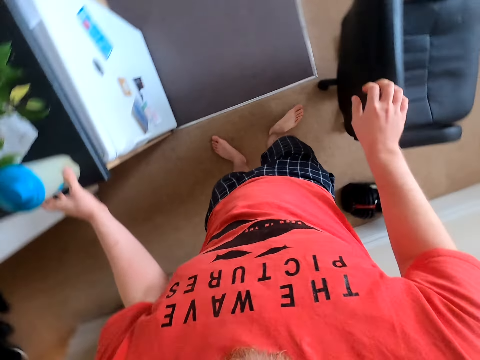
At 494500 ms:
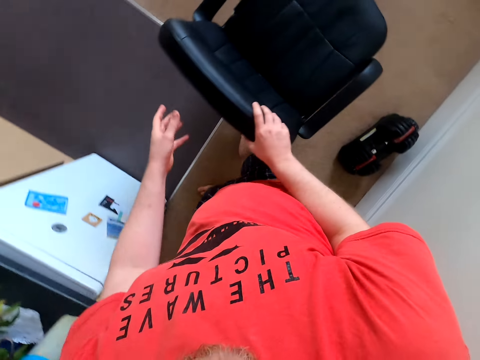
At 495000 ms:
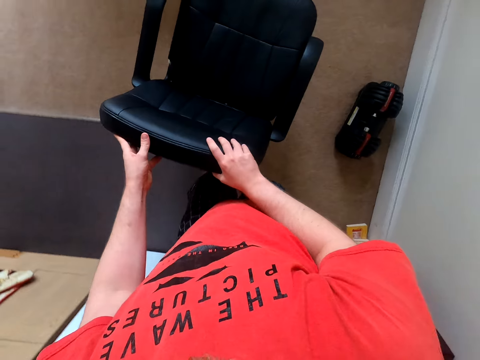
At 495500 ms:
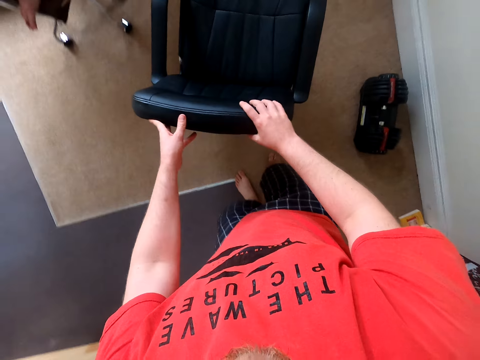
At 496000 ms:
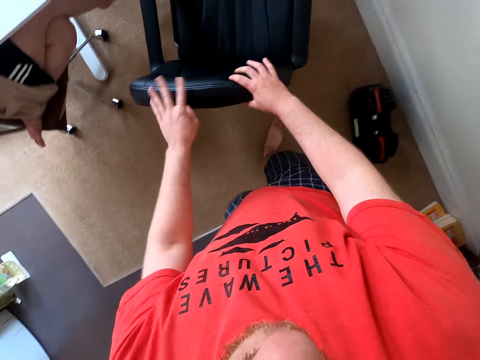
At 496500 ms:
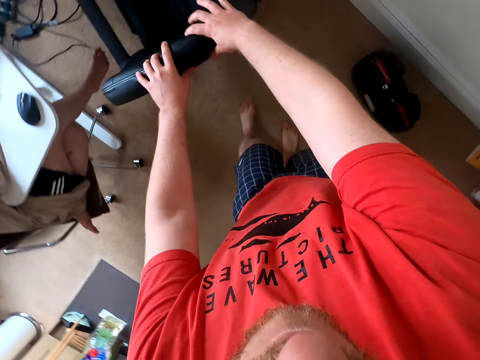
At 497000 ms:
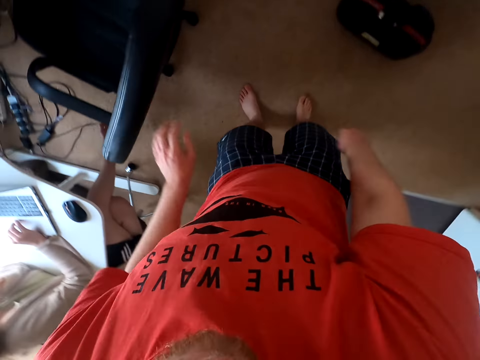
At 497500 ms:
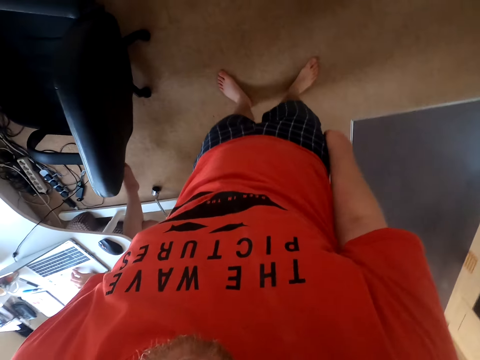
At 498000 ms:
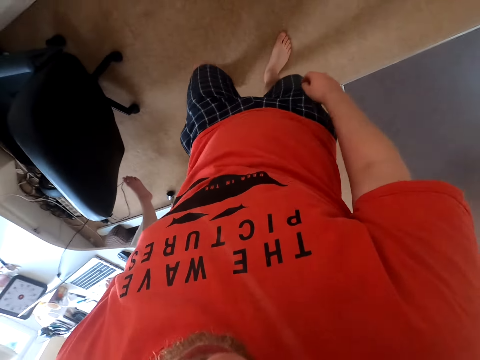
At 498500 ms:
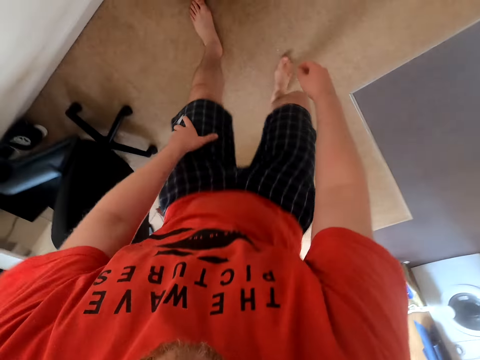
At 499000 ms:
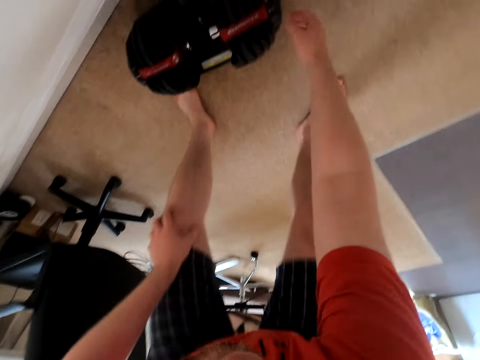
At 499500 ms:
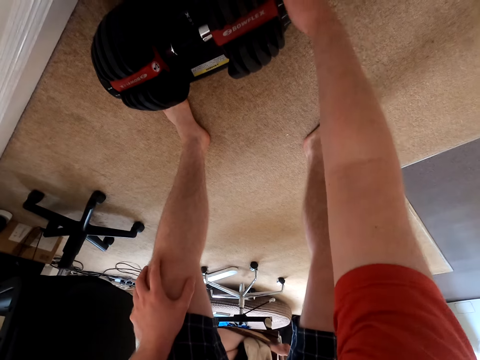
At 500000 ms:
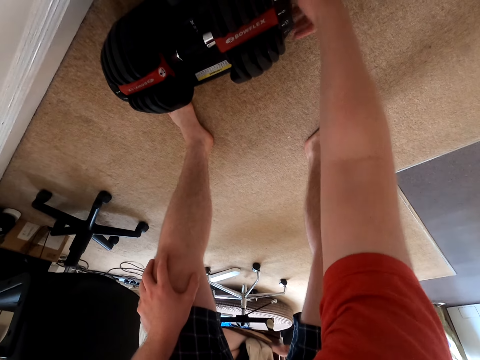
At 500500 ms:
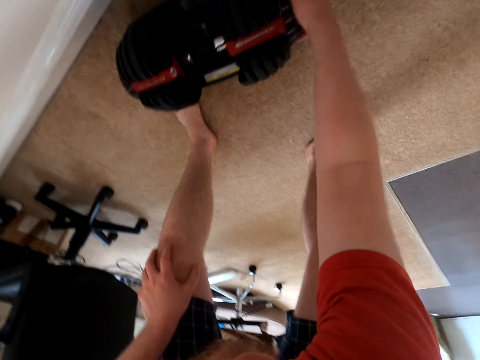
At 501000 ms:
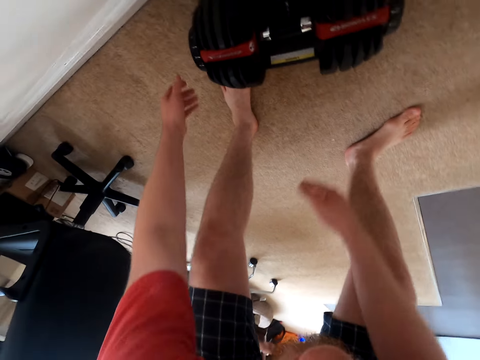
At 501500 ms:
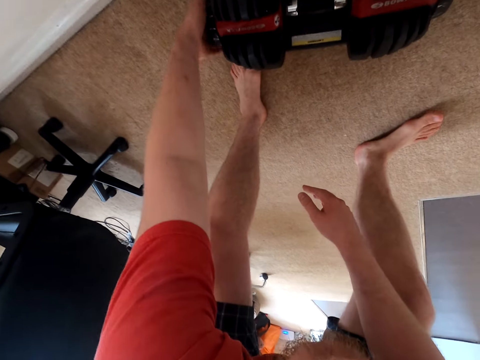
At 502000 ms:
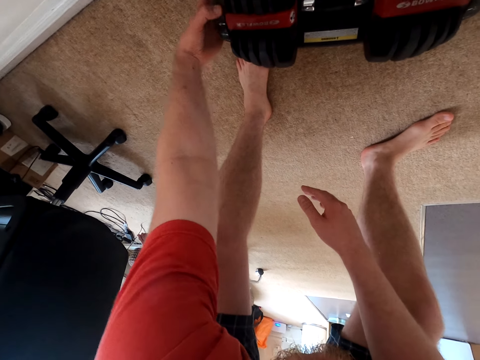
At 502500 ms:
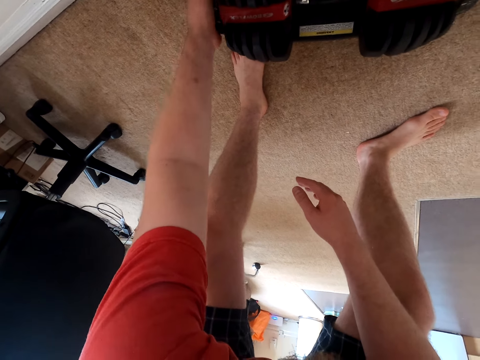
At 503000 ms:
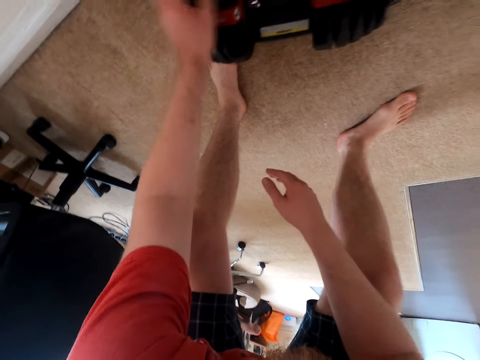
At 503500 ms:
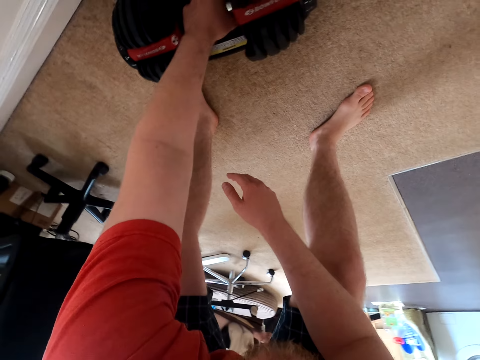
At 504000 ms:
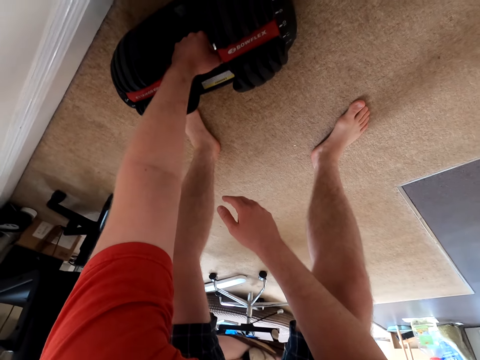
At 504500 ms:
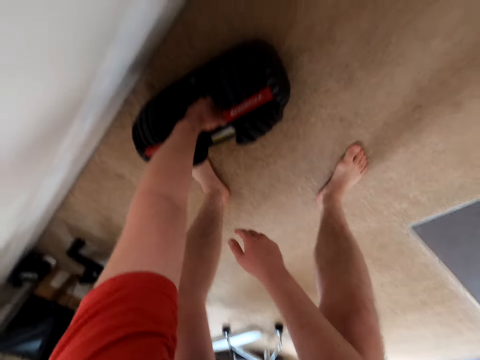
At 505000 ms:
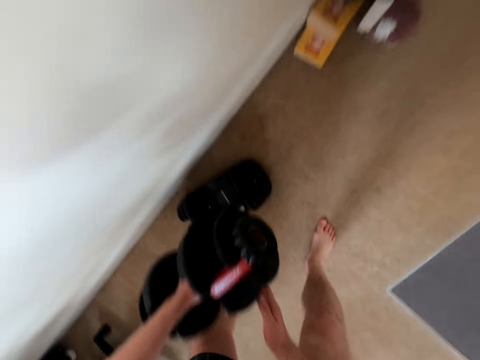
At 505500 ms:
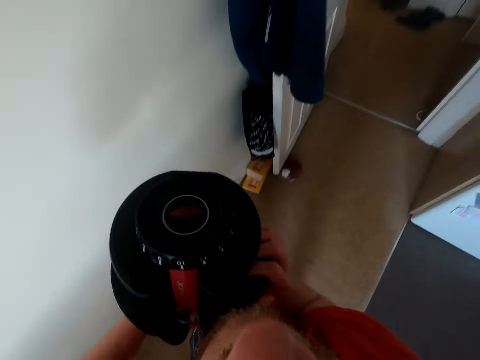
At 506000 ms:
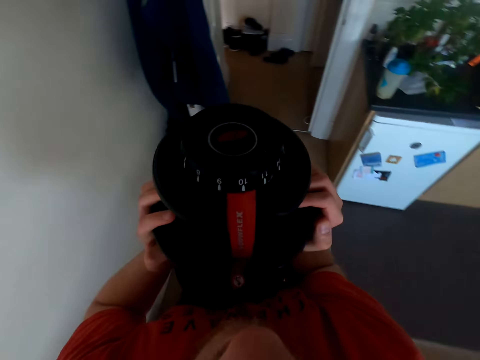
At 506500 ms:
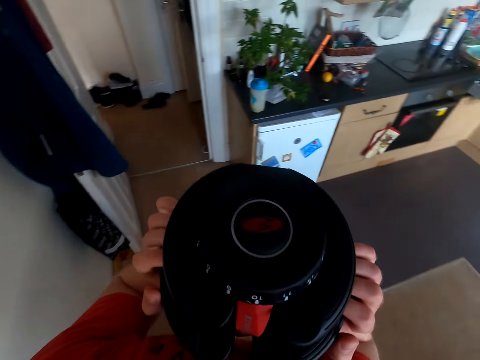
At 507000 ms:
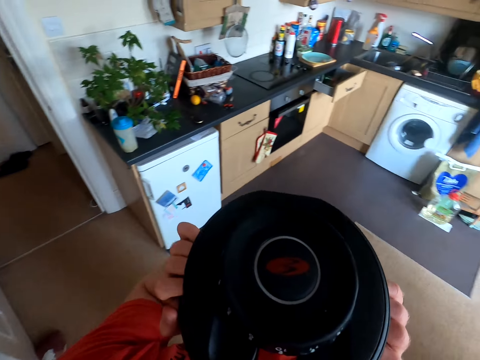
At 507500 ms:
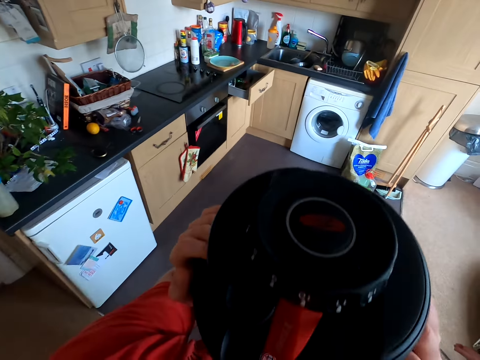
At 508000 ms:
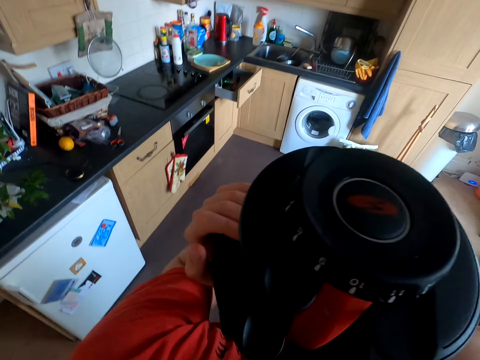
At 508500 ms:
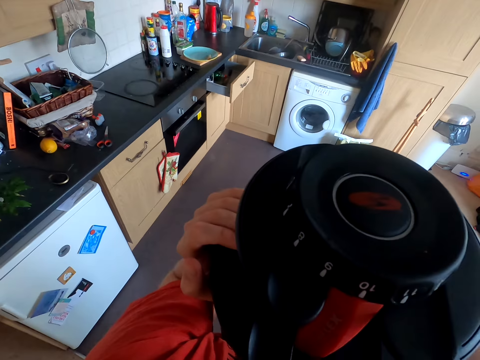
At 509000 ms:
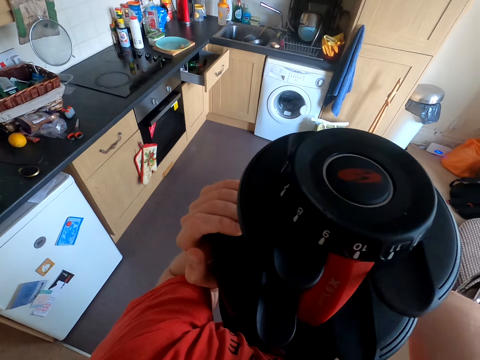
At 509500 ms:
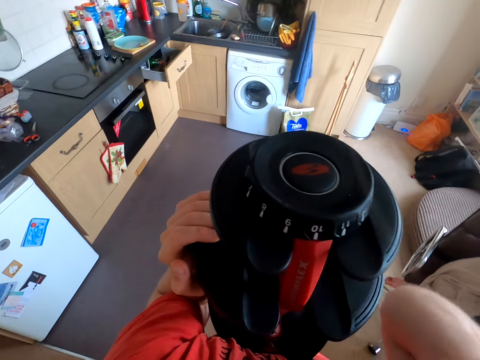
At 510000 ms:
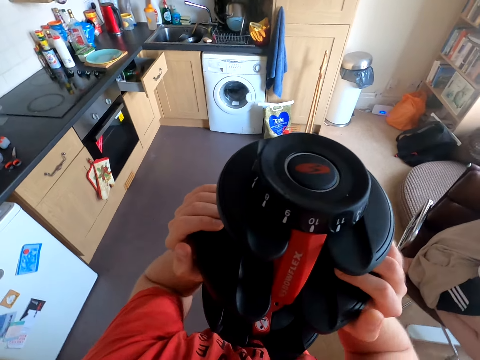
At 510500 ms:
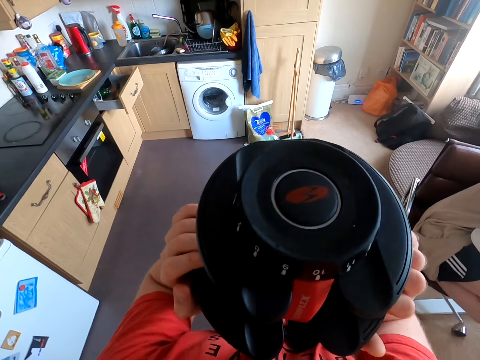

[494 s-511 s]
The camera wearer puts the water cup on the counter. They push the chair. They turn around. They fasten the dumbbell. They fasten the dumbbell again. They lift the dumbbell weight. They move.

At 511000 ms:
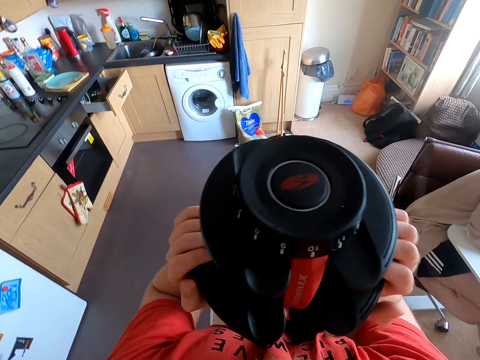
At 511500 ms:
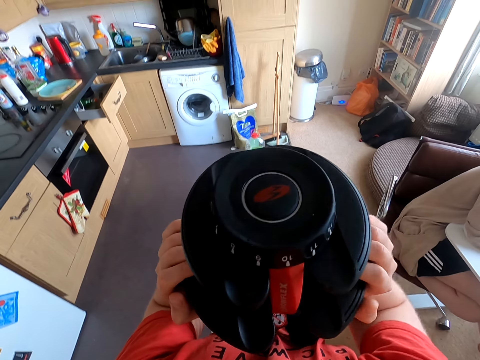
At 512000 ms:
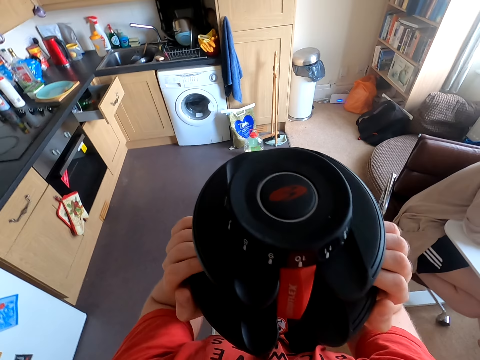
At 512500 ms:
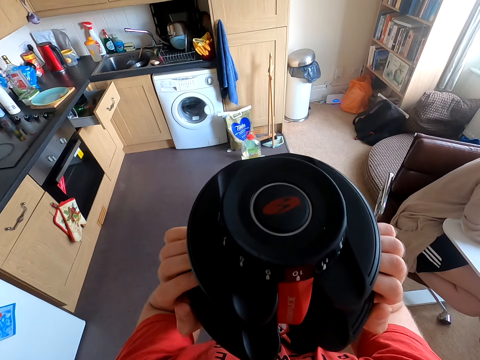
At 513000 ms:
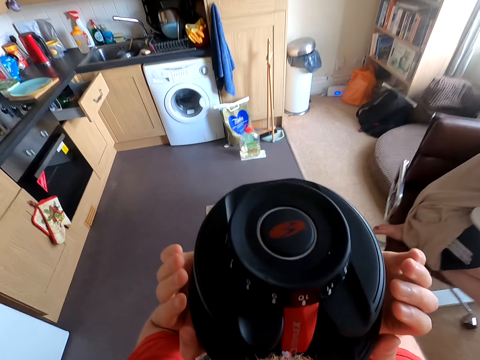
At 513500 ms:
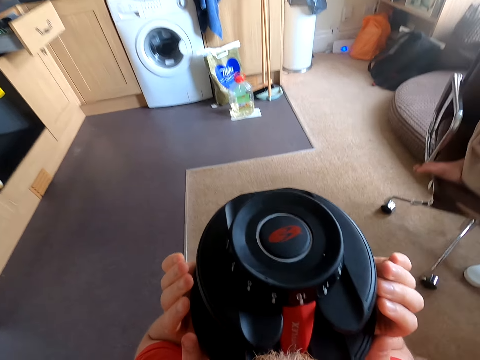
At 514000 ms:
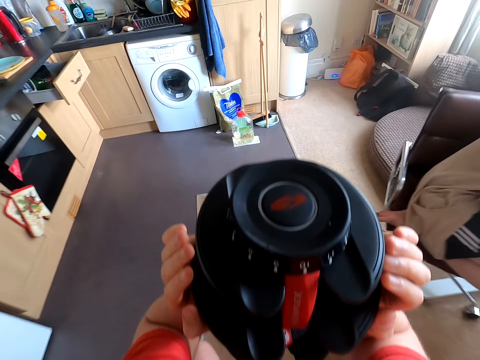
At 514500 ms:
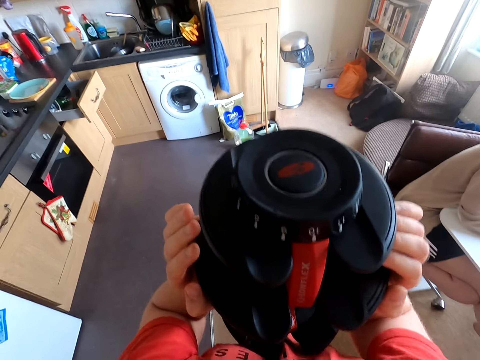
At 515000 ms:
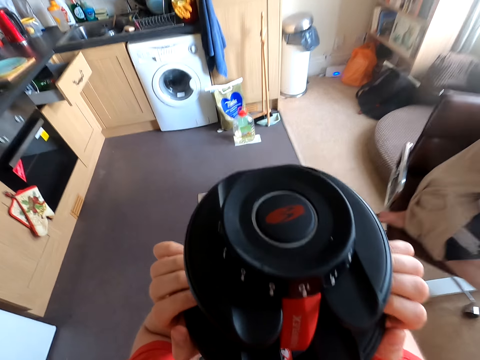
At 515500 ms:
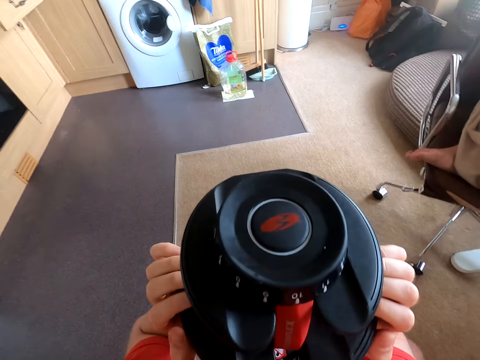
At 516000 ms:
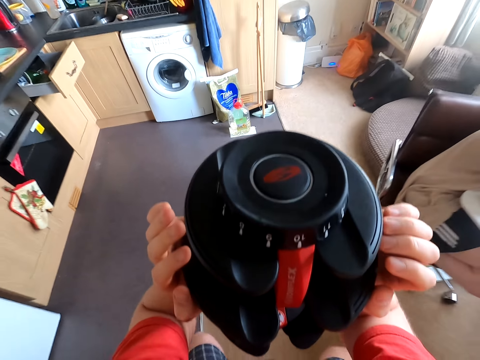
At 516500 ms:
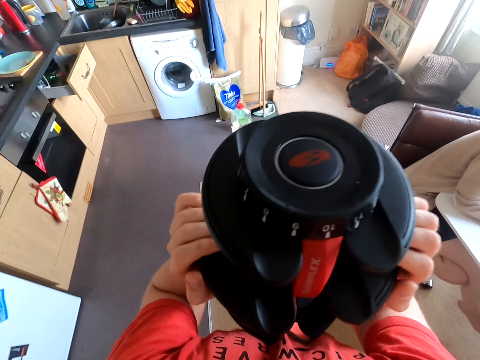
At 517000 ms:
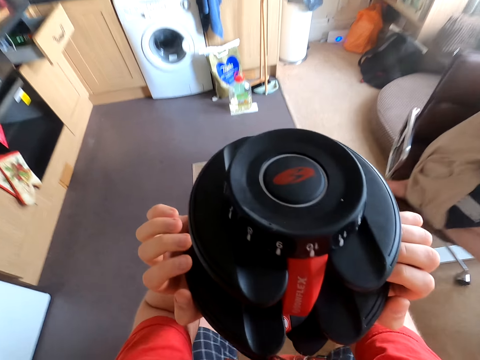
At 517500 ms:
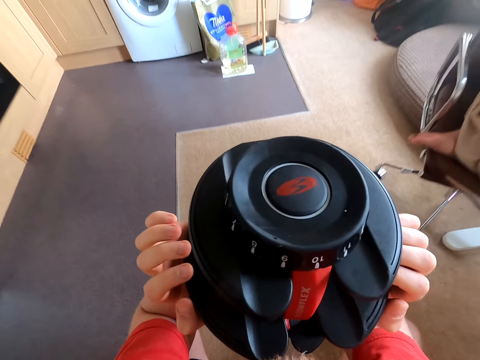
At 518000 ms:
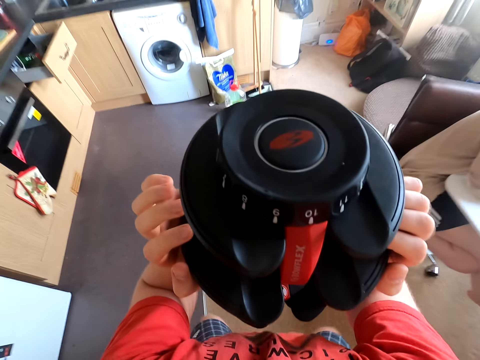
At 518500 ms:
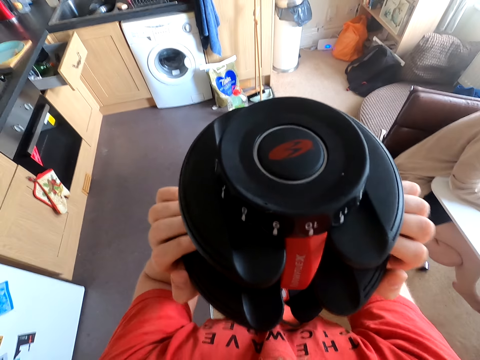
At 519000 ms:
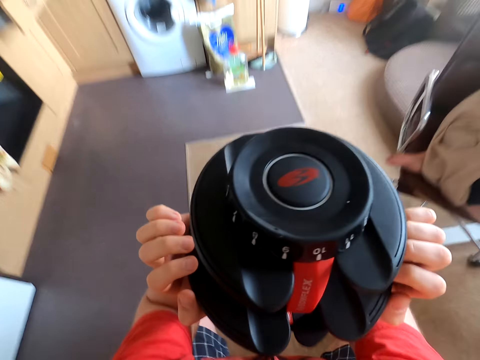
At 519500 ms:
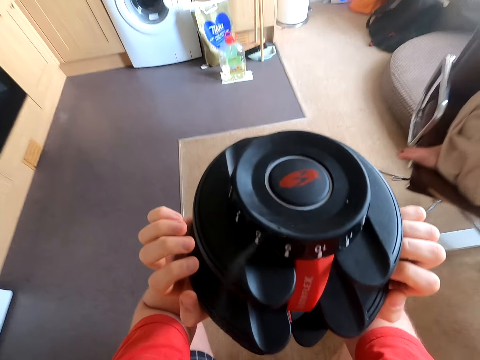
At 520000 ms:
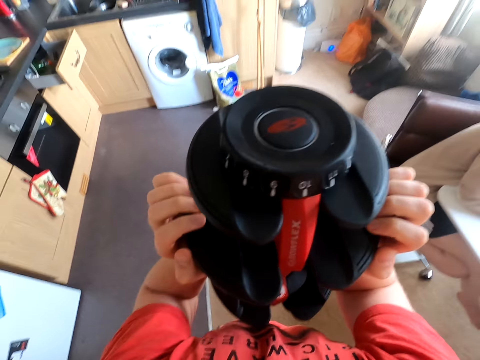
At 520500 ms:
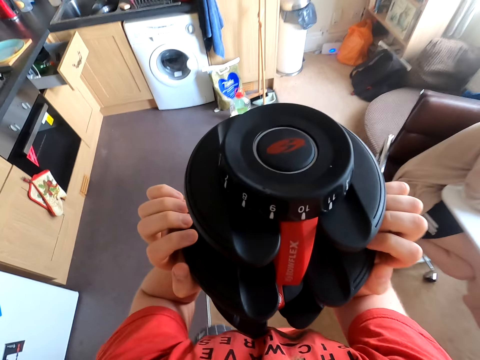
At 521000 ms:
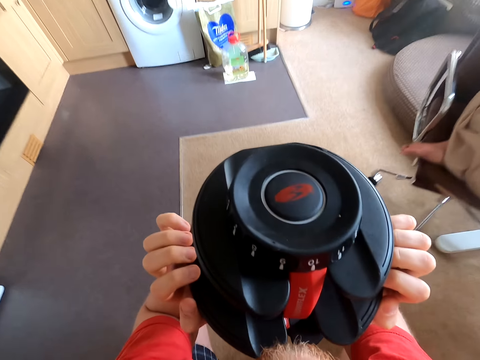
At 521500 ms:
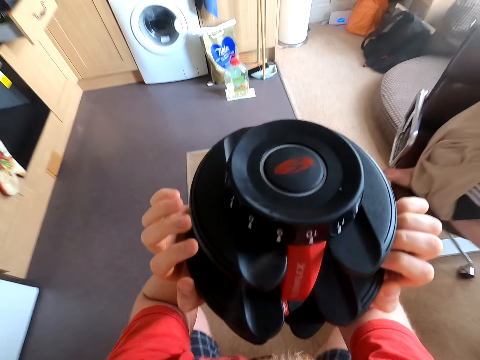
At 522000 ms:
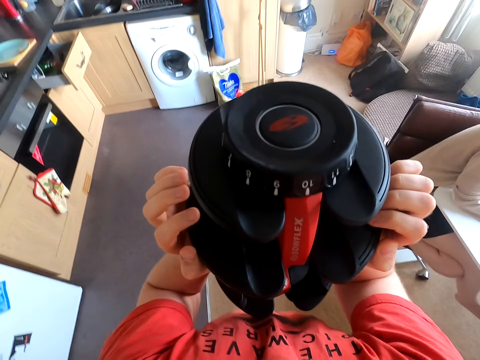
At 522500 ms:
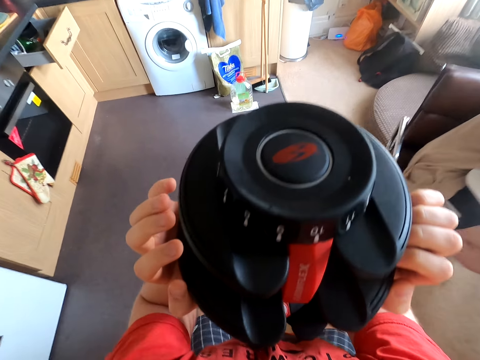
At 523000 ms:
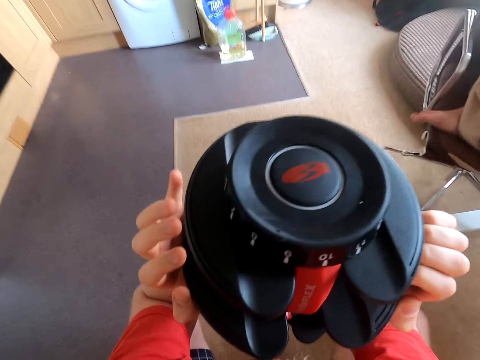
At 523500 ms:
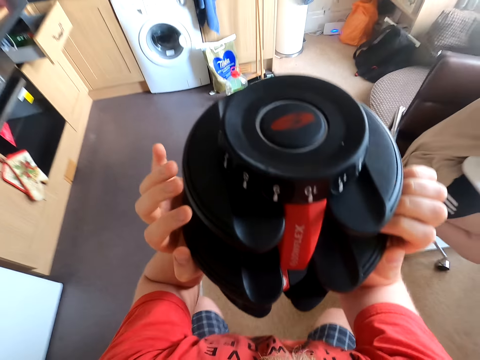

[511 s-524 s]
The camera wearer does squats. They exercise with a dumbbell repeatedly.
